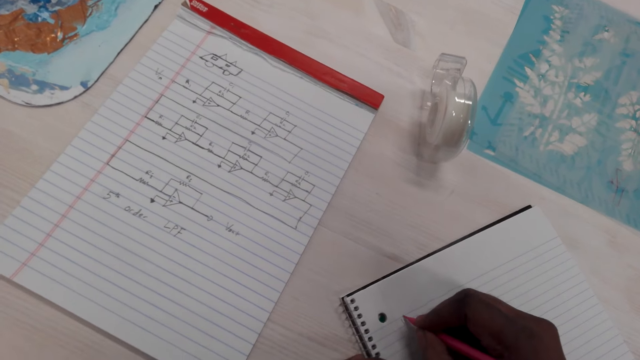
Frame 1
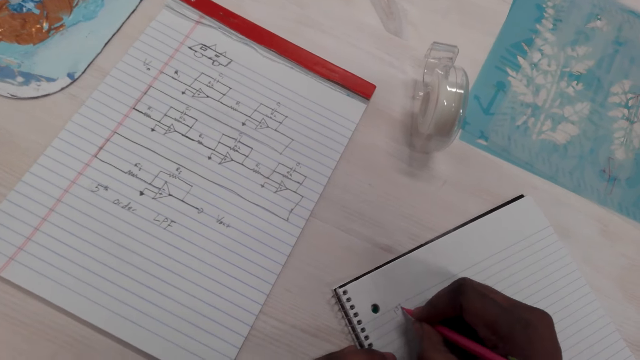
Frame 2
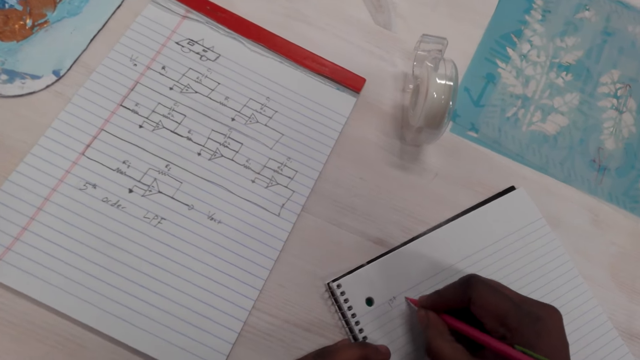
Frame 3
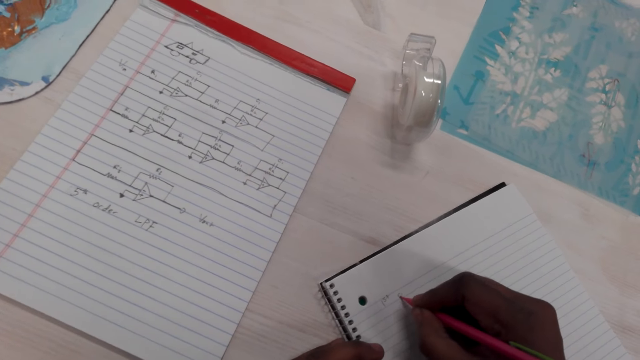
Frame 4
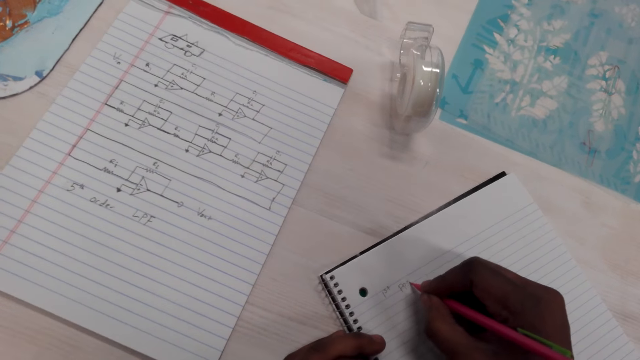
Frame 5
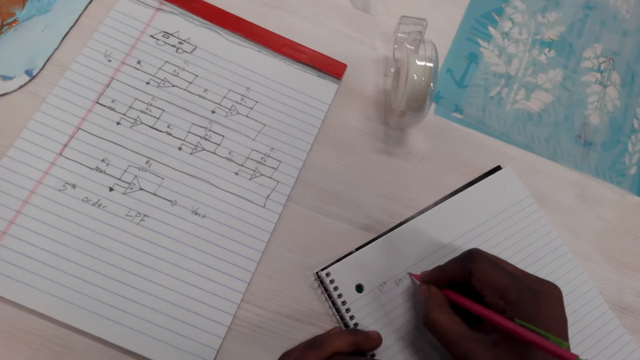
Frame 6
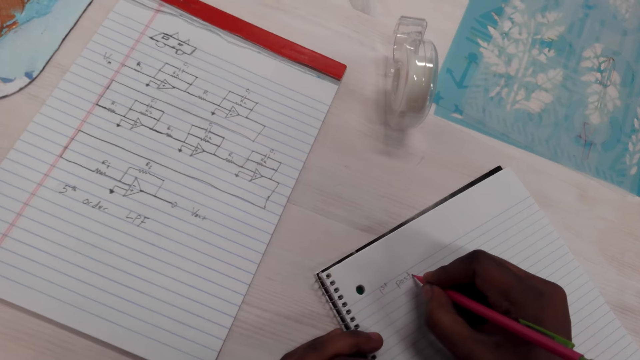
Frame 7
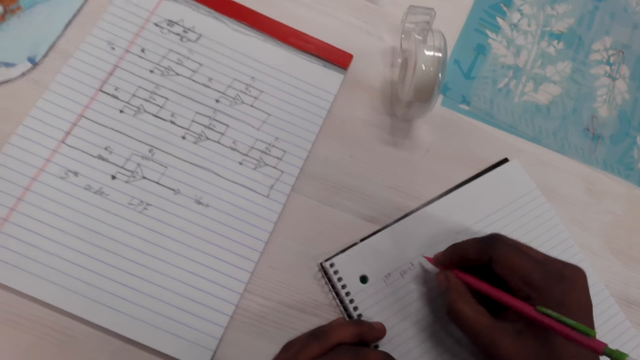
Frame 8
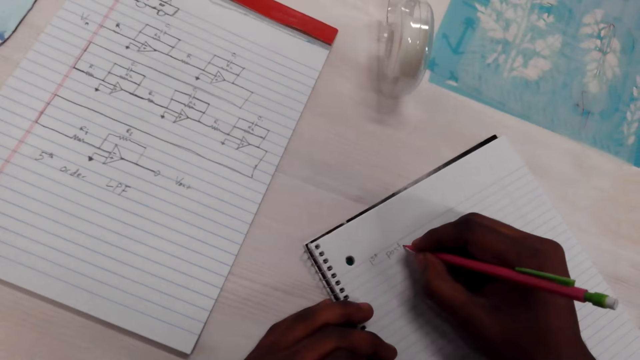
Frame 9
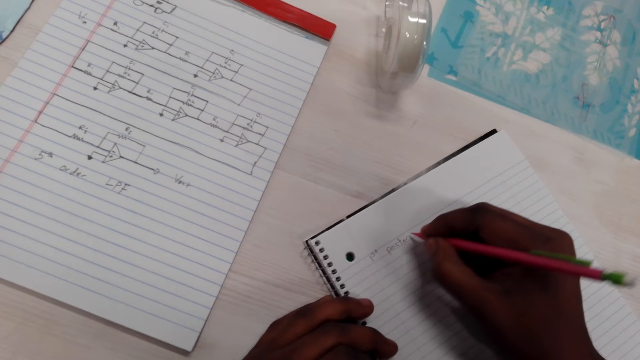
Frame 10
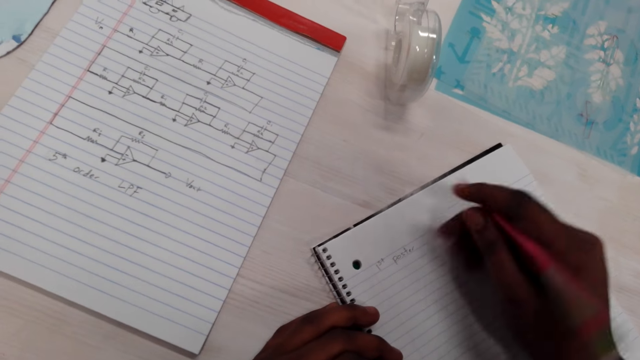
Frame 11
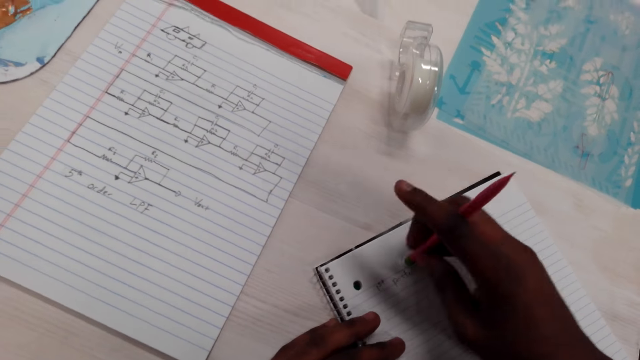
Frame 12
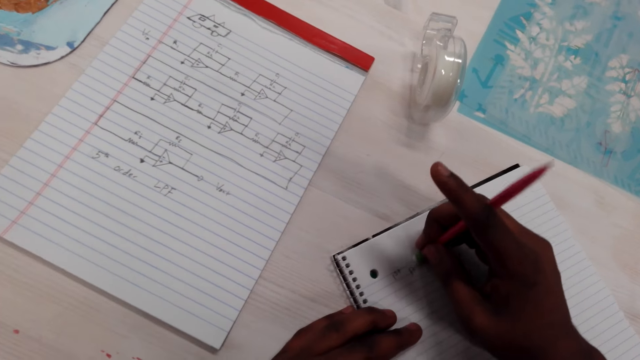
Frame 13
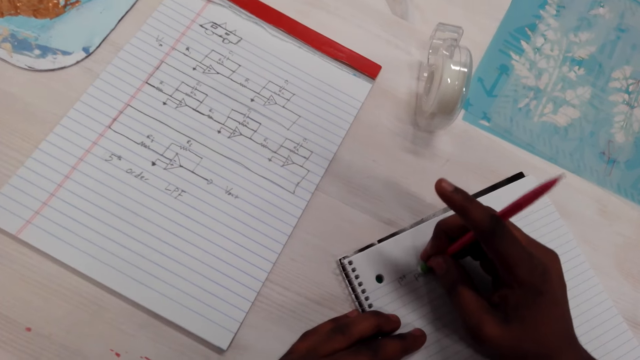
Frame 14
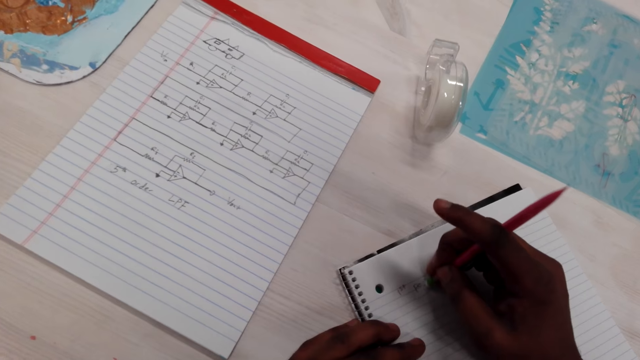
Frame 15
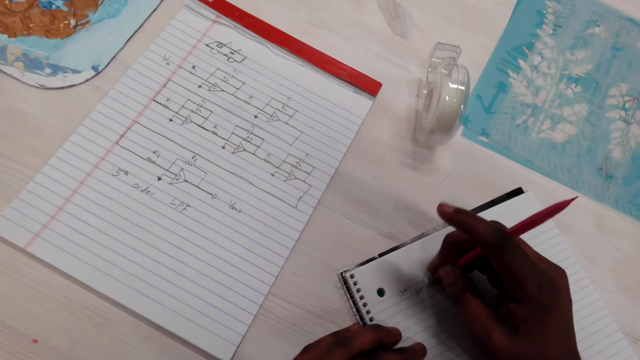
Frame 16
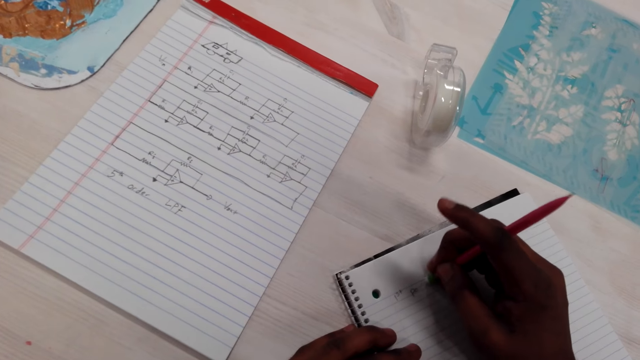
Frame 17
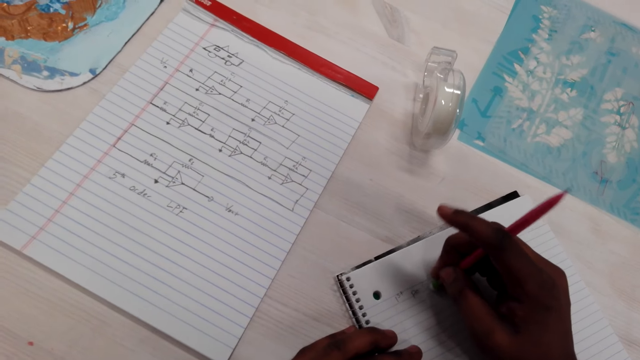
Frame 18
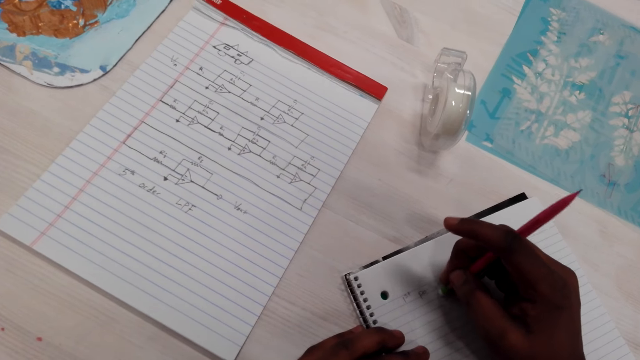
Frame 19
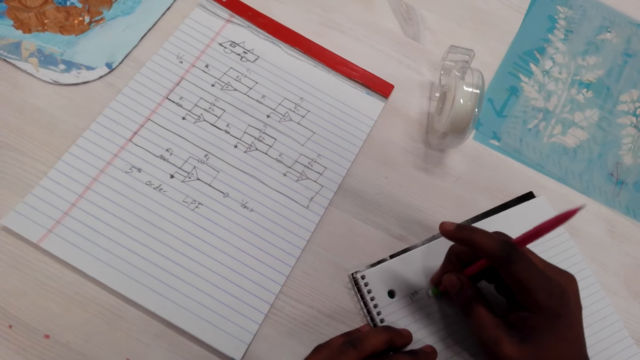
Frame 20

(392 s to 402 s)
The camera wearer writes on the notebook with a clutch pencil on the table. They erase the writings with a rubber on the notebook.

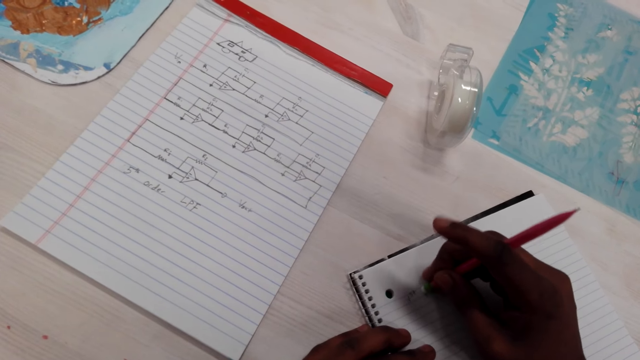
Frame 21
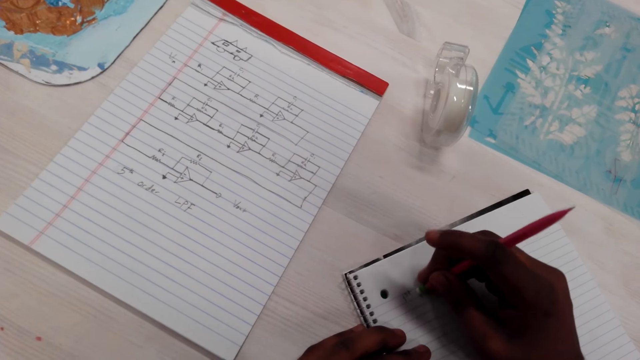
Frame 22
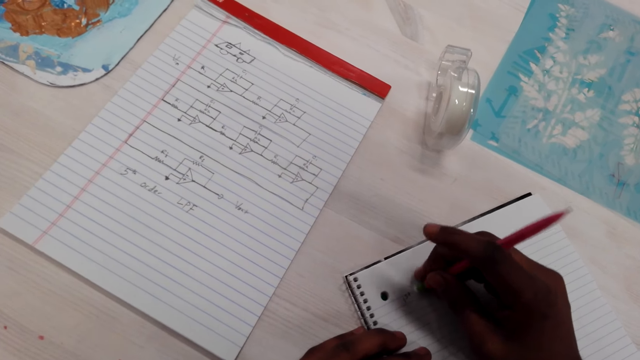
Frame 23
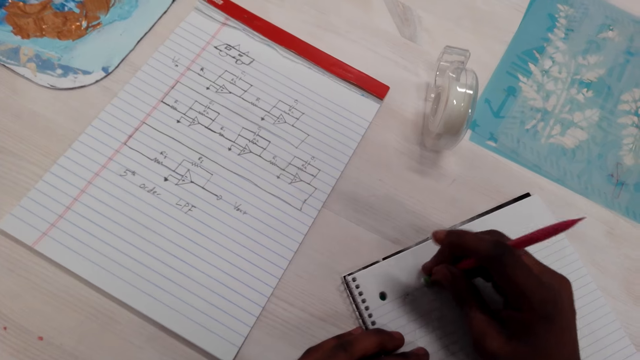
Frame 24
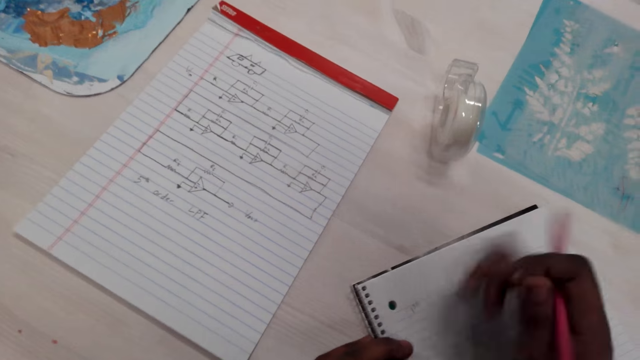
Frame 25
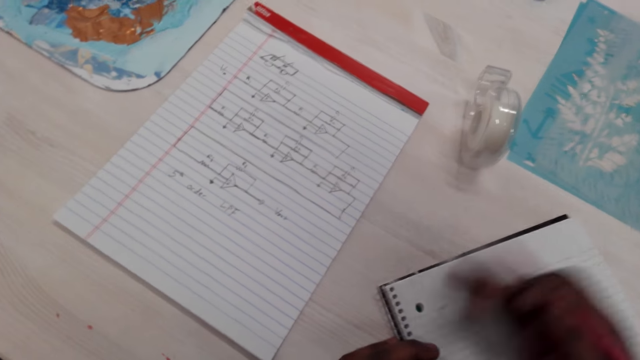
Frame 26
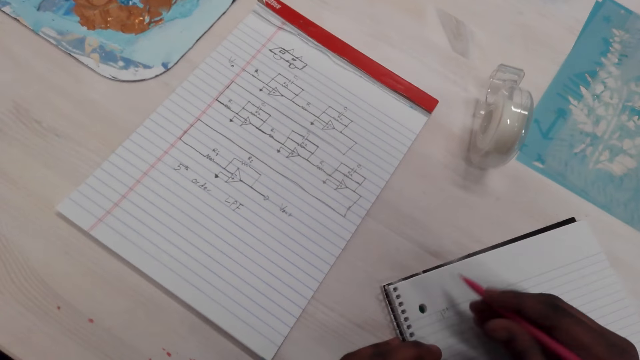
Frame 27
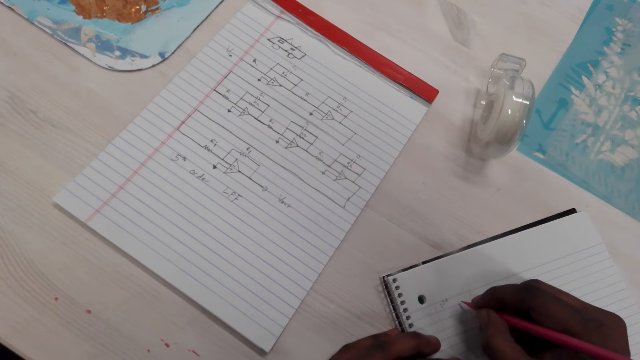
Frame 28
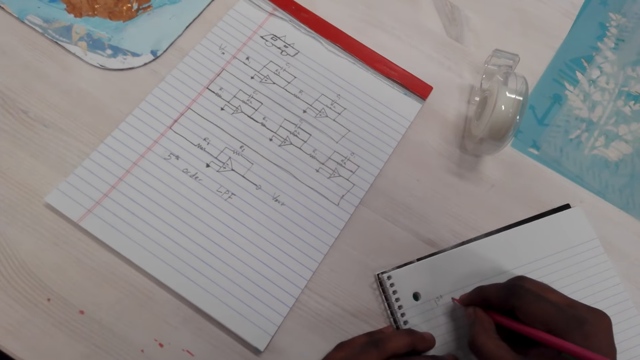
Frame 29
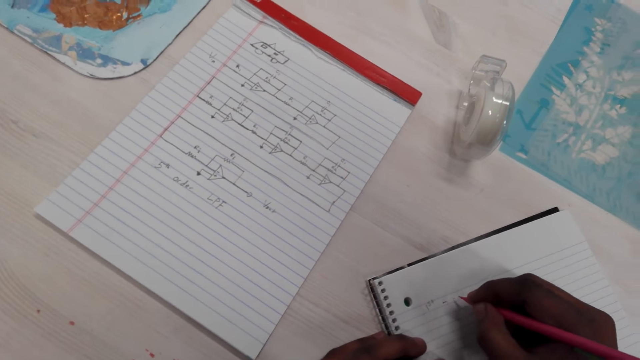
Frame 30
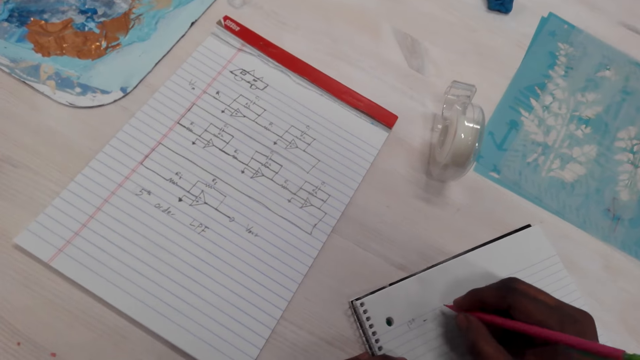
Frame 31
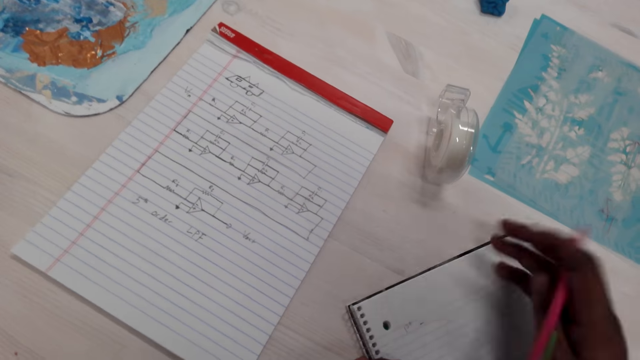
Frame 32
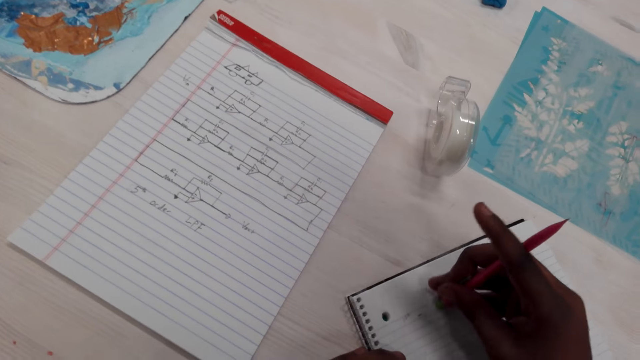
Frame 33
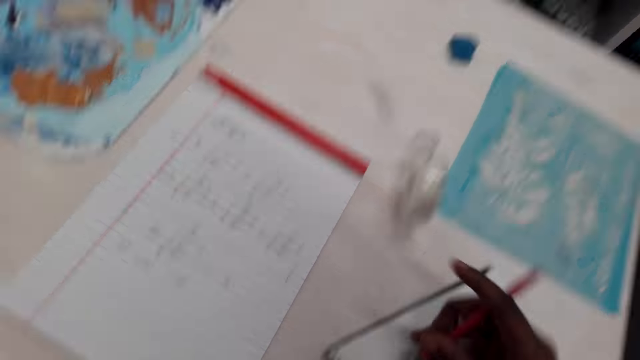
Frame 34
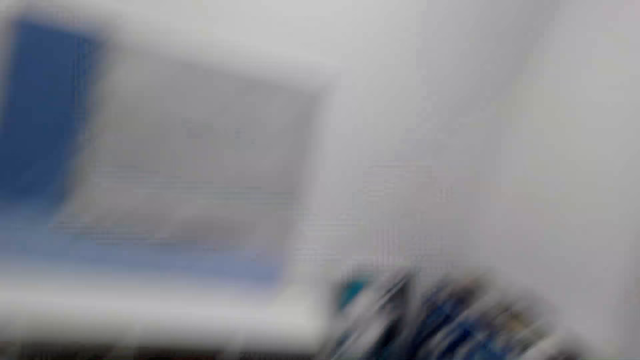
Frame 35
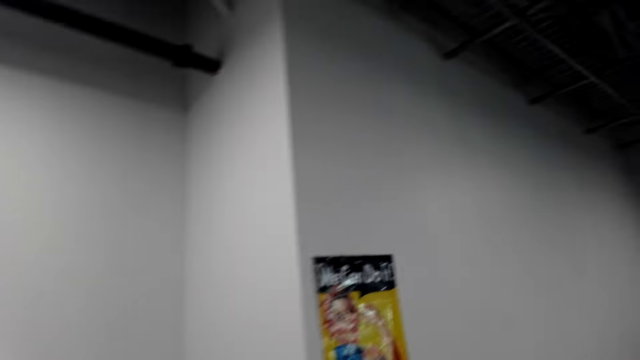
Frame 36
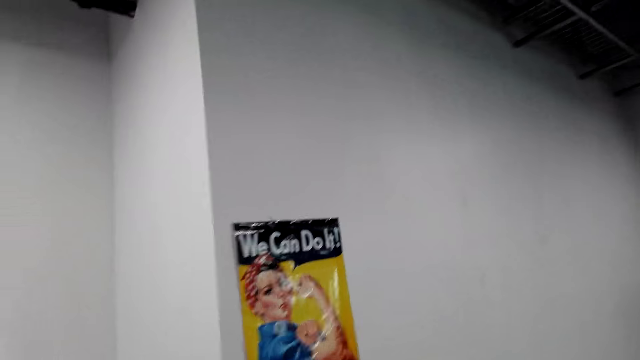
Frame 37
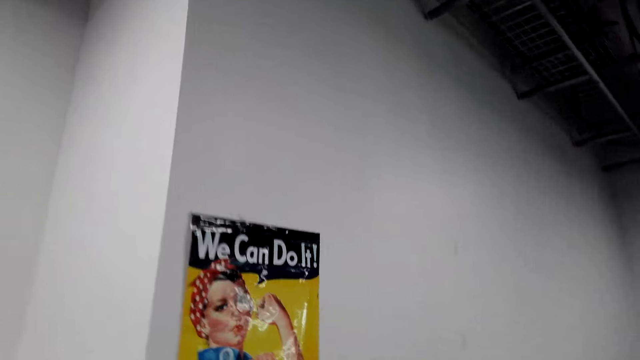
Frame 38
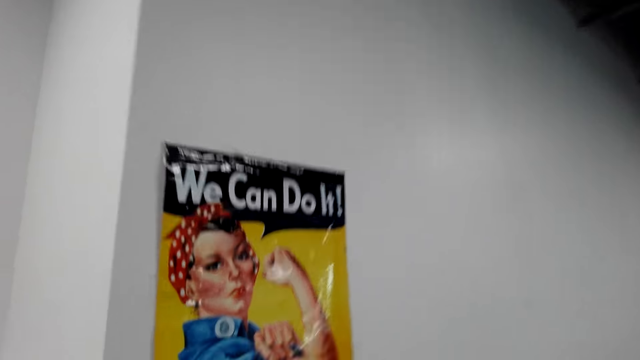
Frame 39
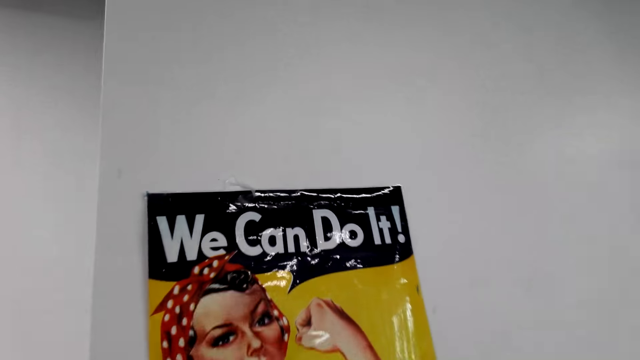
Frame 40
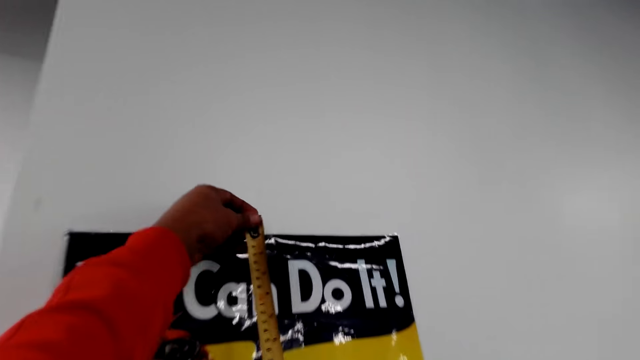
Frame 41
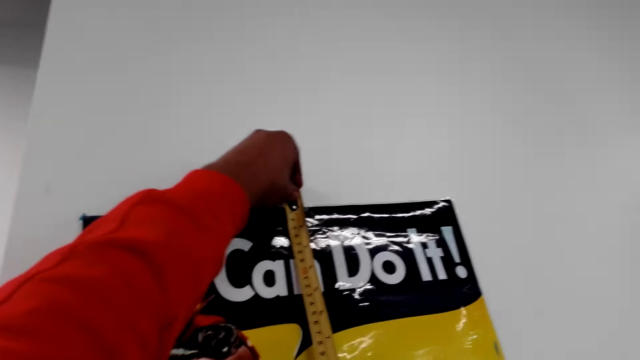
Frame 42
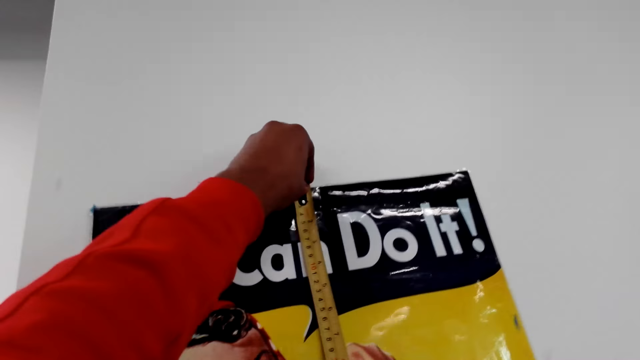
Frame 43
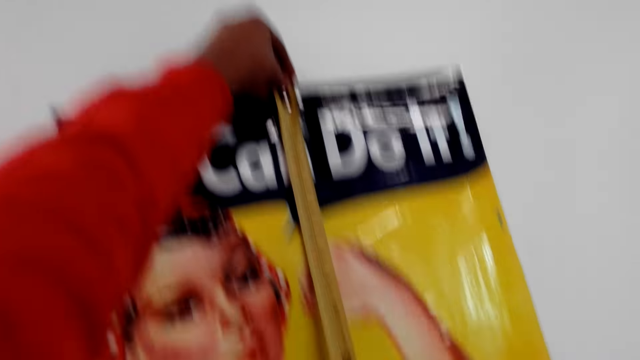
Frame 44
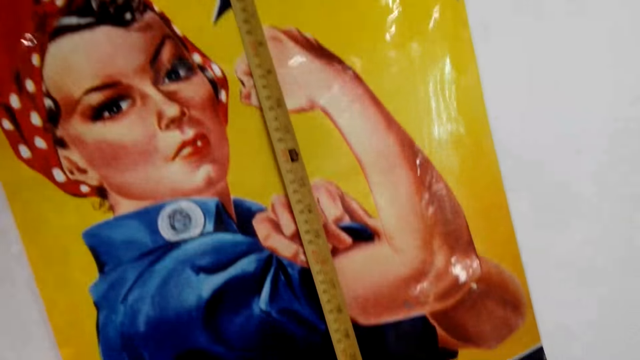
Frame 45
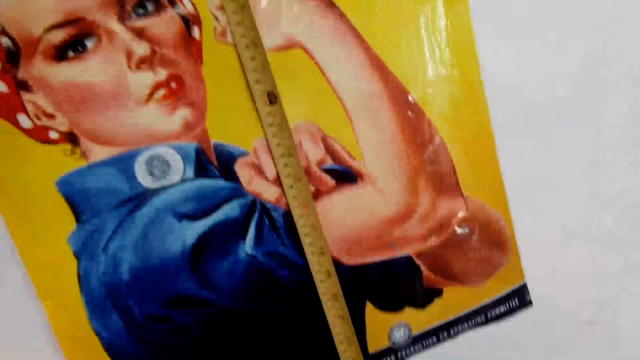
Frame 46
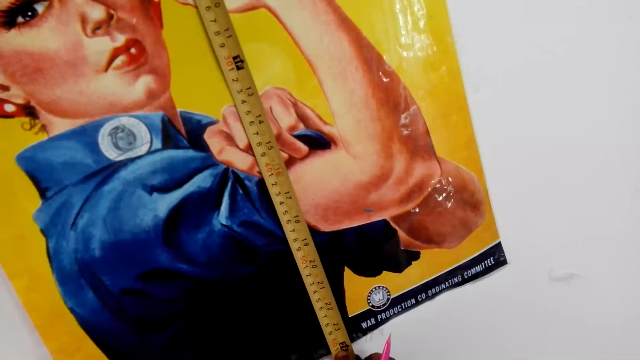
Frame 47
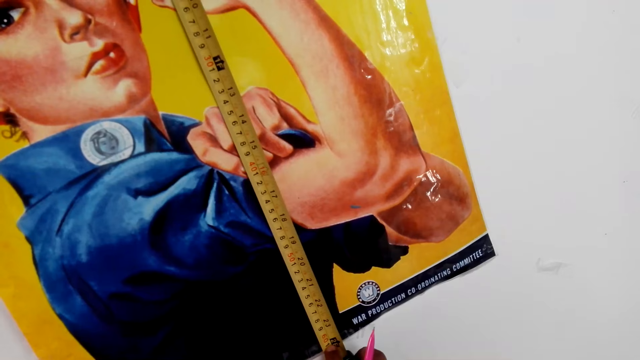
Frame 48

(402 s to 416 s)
The camera wearer wipes the dirt with his hand on the notebook. He writes on the notebook with a clutch pencil on the table. He wipes the dirt with his hand on the notebook. He erases the writings with a rubber on the notebook. He looks around the house and walks around in the house. He measures the picture on the wall with a tape measure.
